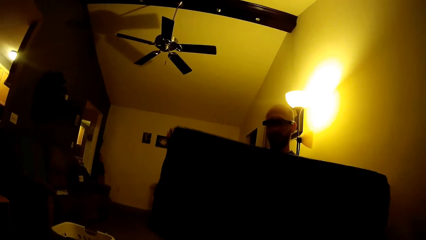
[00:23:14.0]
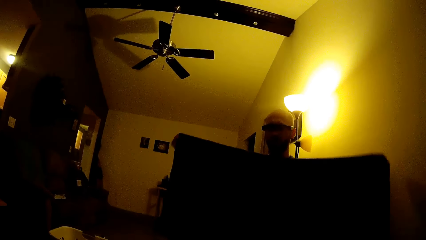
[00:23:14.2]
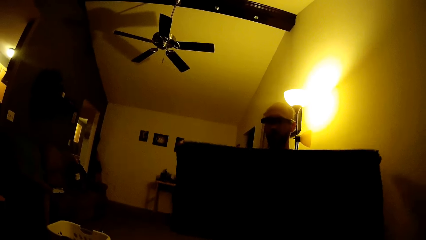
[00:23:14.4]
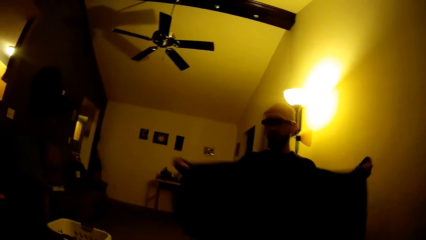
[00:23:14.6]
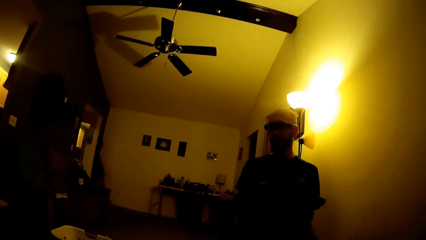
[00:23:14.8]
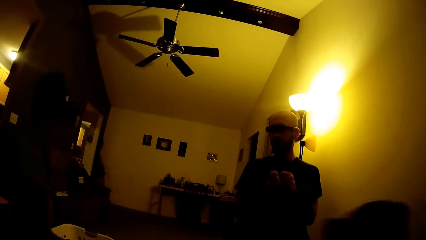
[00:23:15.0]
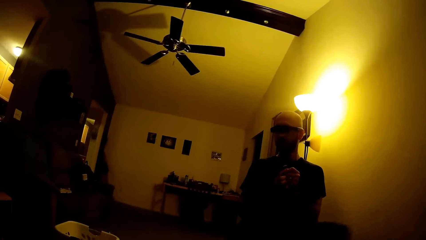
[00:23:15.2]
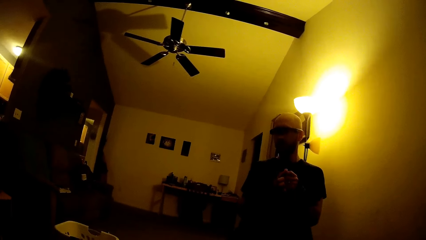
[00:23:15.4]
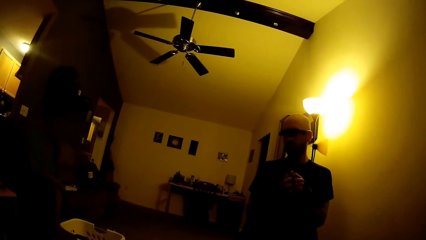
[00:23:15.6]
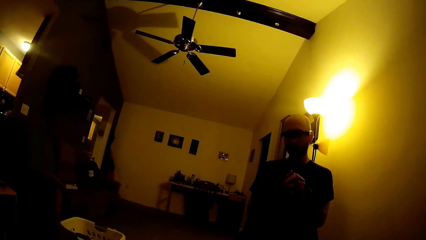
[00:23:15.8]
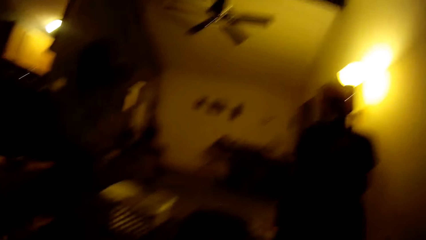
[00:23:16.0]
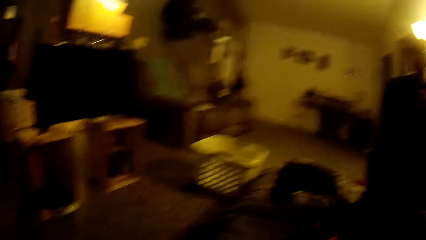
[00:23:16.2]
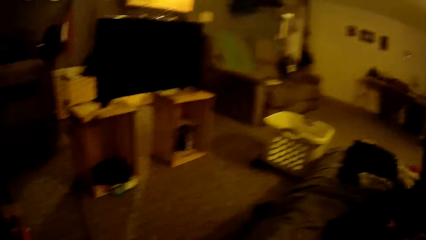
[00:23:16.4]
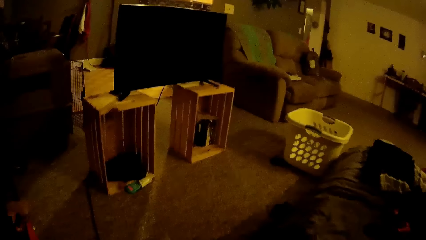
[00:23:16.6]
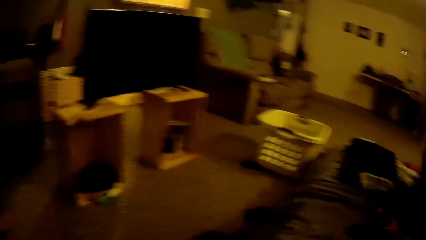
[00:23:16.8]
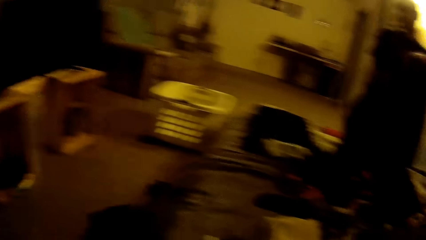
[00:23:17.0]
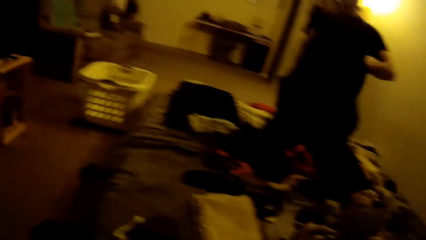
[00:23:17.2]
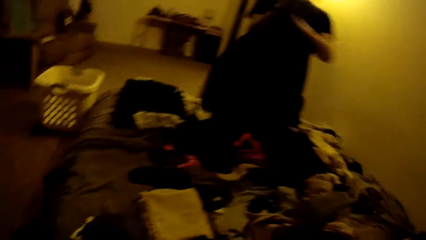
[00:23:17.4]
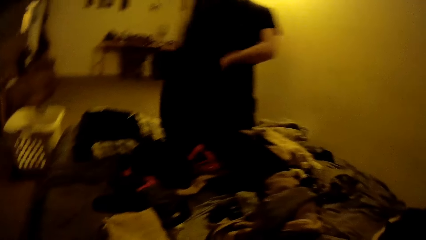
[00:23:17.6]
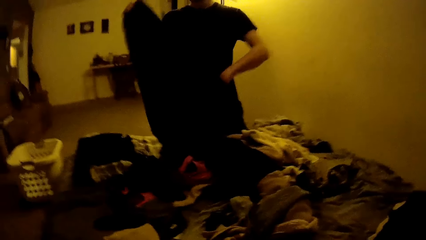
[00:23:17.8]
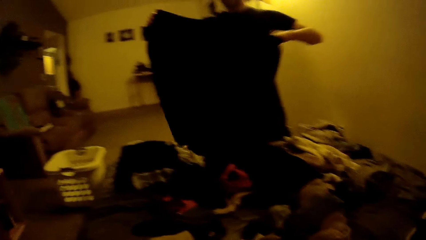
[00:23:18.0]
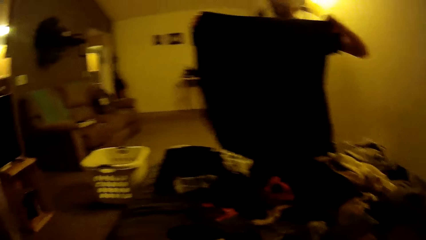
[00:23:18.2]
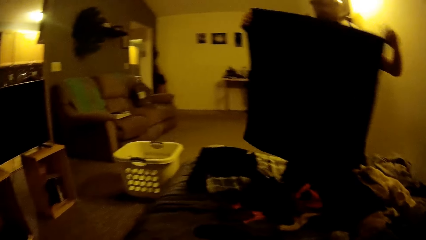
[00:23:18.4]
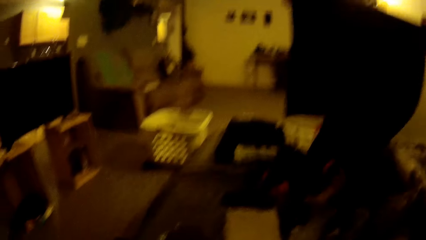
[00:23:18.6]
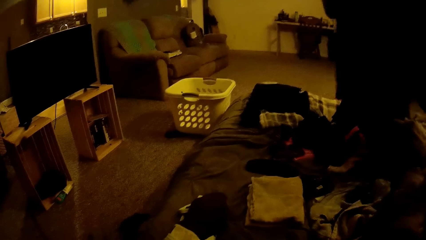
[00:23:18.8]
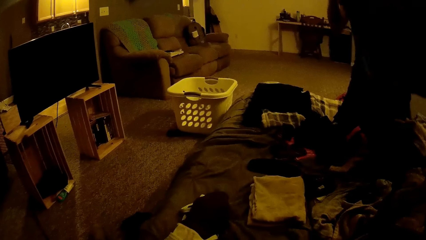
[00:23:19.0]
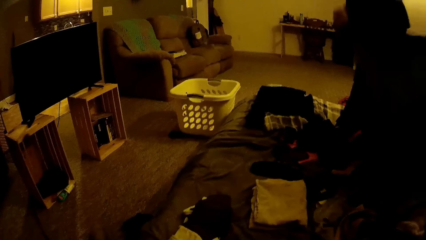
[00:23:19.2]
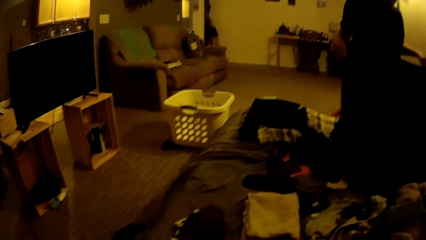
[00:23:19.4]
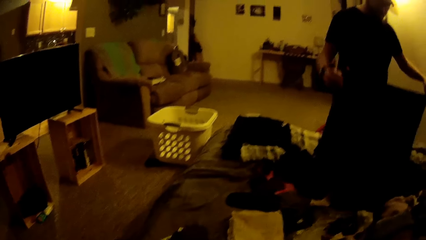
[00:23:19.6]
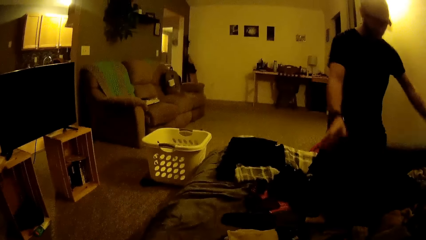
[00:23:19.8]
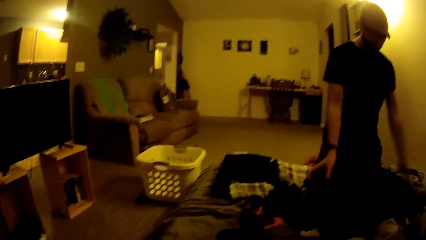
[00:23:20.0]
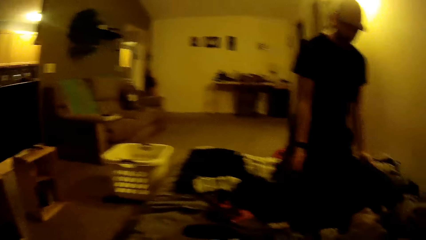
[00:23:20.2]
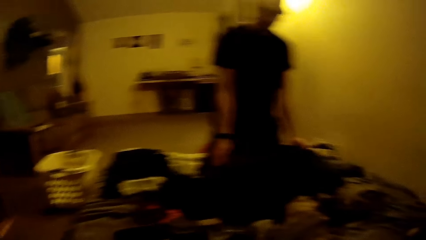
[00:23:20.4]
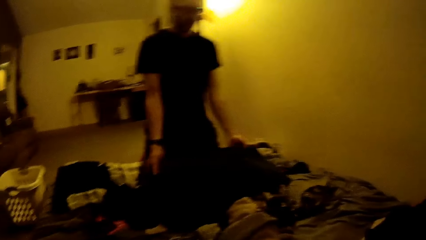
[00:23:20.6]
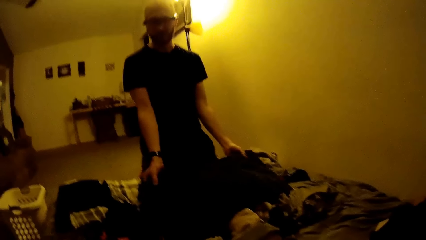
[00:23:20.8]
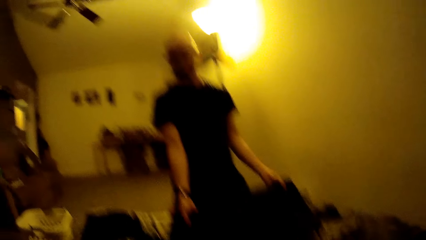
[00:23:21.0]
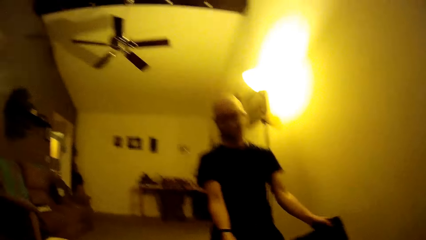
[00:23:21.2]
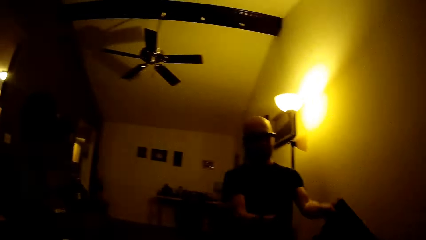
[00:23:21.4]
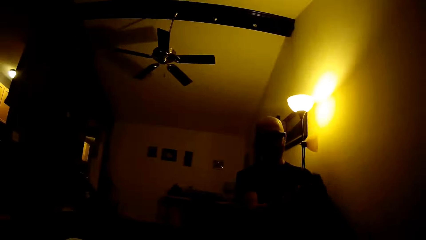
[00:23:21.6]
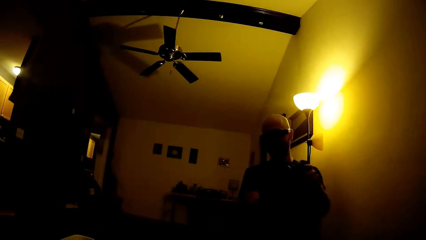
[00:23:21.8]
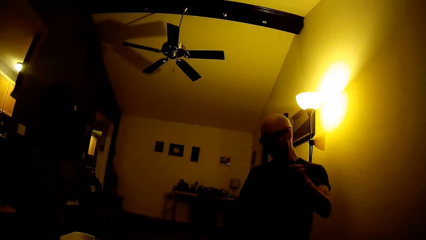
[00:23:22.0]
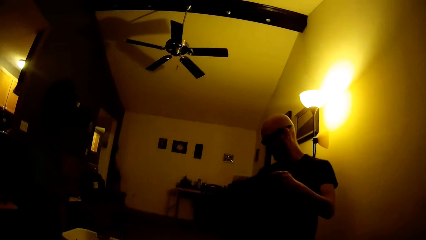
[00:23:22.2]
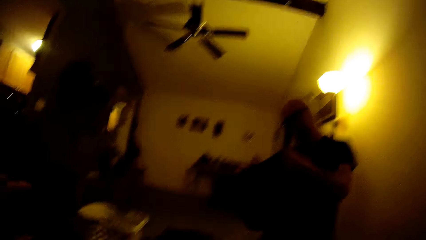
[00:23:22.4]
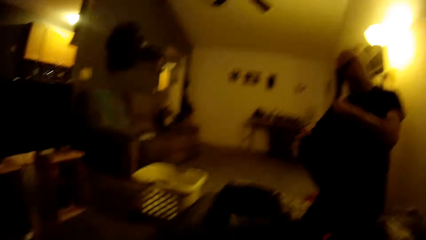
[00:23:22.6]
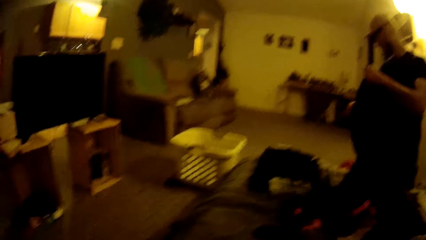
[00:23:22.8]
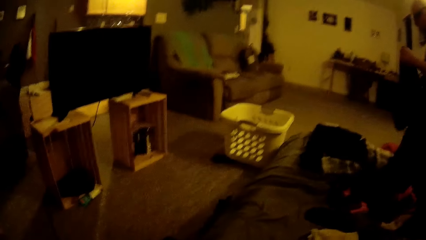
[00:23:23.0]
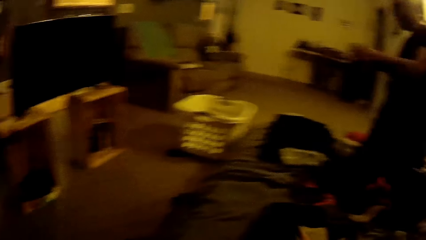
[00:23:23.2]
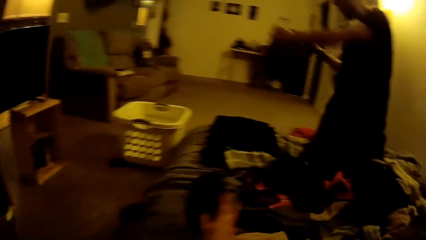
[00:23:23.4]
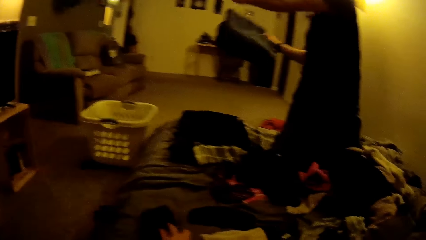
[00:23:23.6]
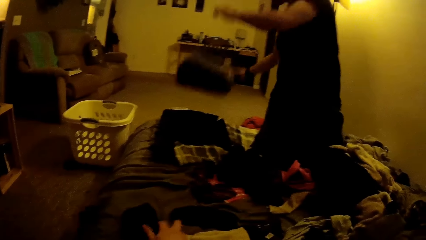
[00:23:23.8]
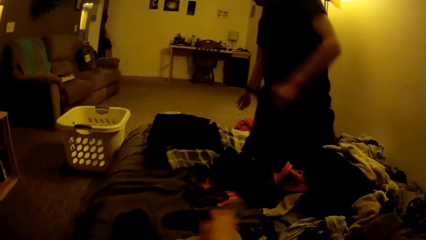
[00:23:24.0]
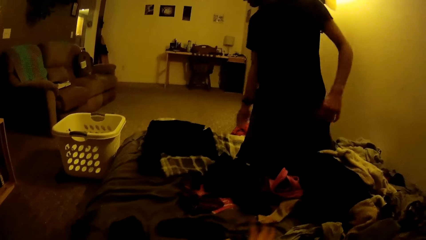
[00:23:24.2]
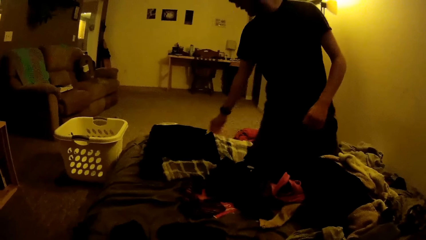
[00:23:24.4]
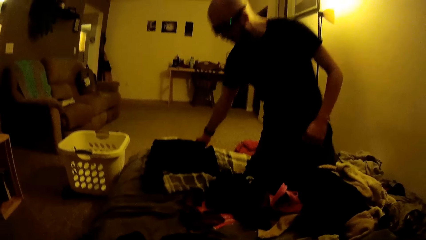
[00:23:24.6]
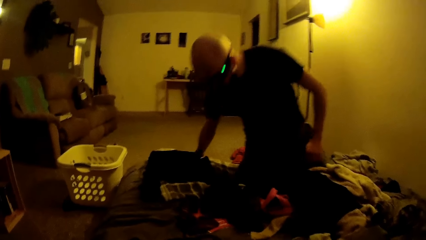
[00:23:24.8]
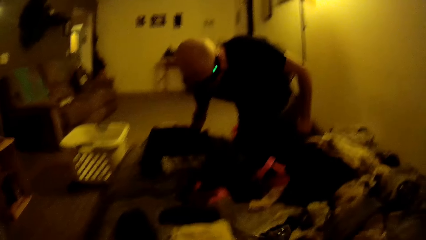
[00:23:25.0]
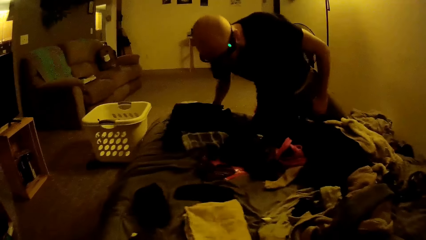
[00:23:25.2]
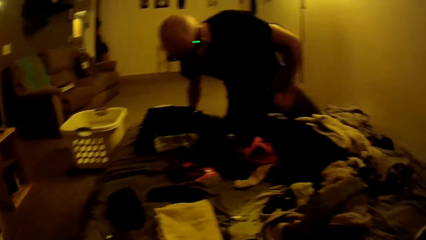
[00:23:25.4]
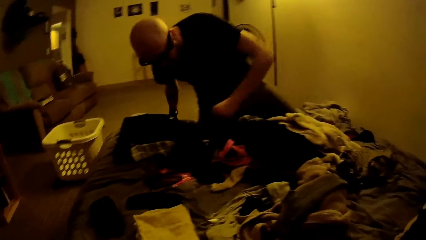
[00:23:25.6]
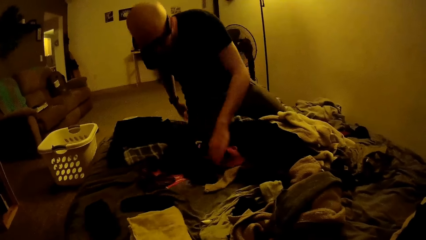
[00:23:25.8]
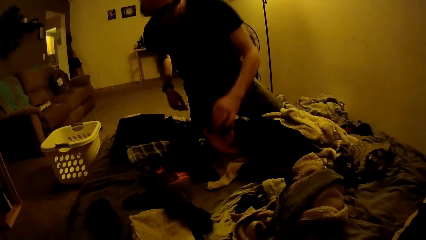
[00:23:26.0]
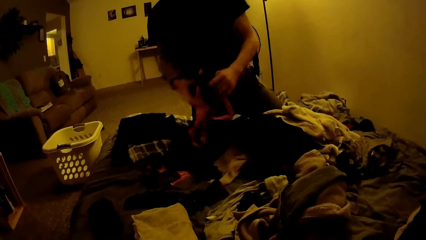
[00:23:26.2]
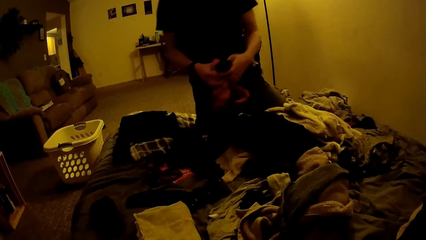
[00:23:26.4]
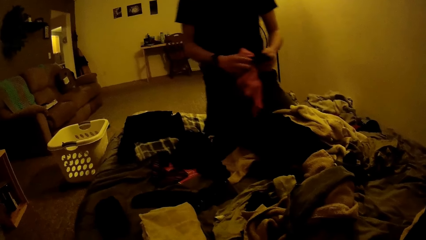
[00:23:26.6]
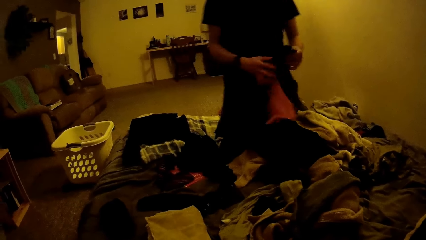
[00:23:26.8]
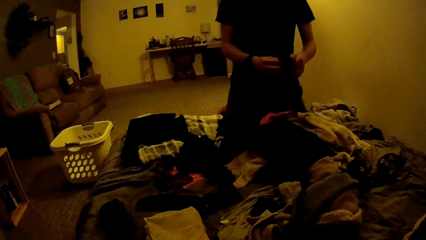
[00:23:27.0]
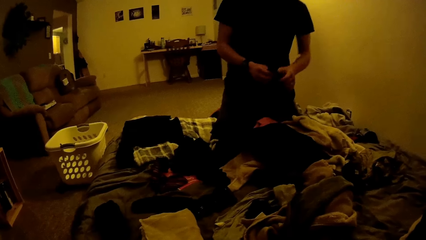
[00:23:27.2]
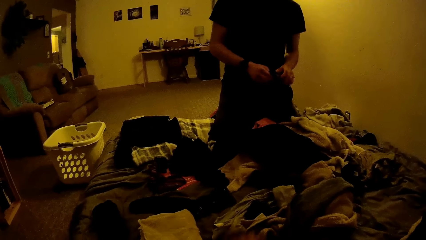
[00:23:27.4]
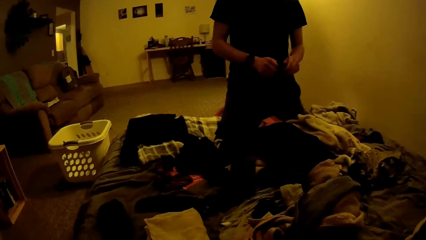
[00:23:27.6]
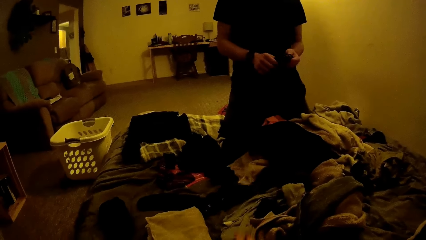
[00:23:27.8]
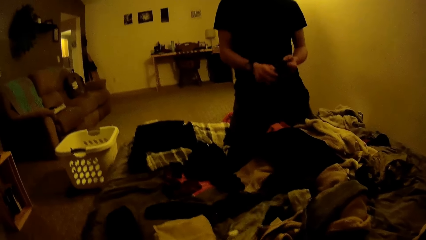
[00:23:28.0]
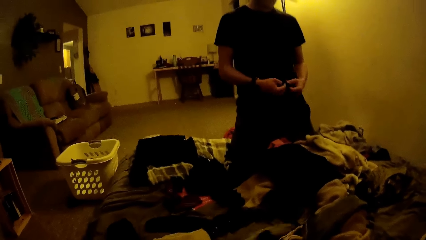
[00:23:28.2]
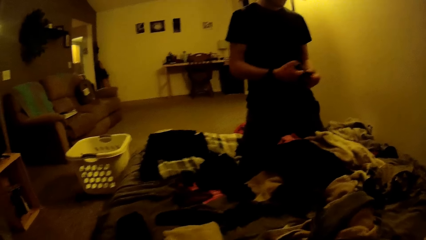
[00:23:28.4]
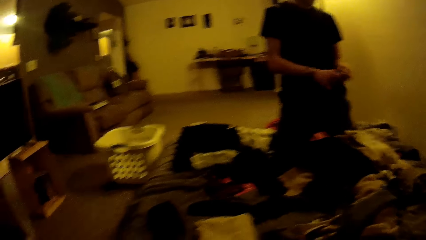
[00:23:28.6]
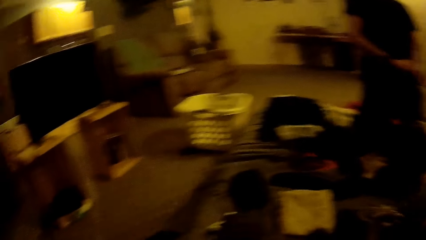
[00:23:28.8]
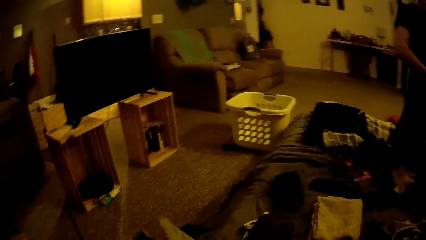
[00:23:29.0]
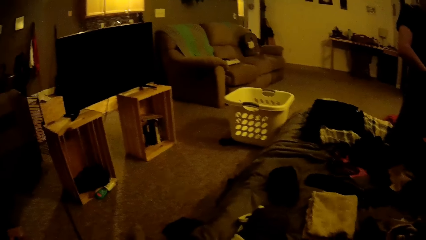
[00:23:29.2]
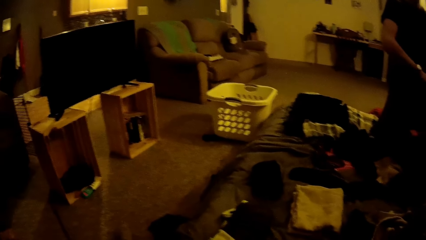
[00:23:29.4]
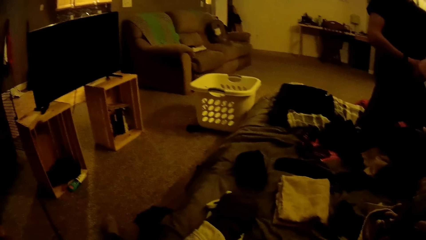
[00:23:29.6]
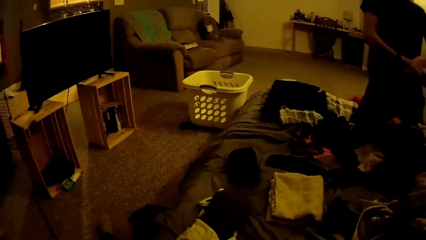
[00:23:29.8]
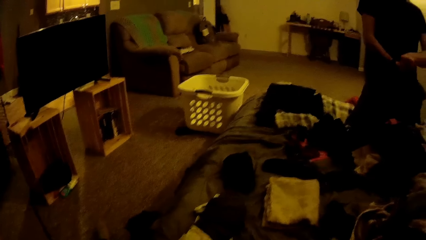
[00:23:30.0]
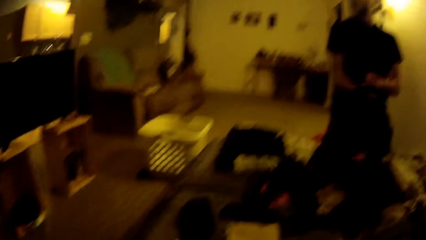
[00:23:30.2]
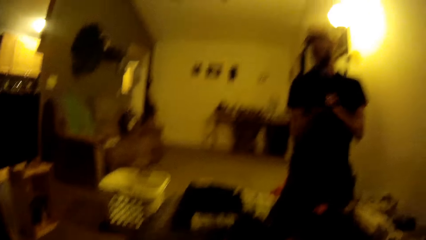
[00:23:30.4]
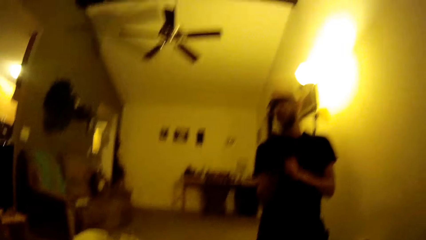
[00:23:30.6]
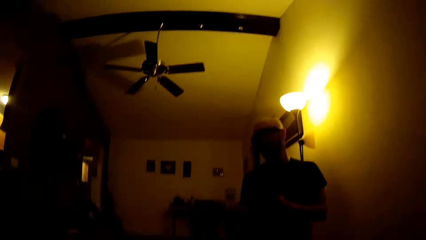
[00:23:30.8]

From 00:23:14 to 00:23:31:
A man folds the cloth with both hands. The camera wearer drops a cloth on the bed with her right hand. The man drops the folded cloth in his hands on the ground. The camera wearer picks a cloth on the bed with her right hand. The man picks socks on the bed with his left hand. The camera wearer throws the cloth in her right hand on the bed. The man holds the socks with both hands. The camera wearer throws a cloth on the bed with her right hand.
